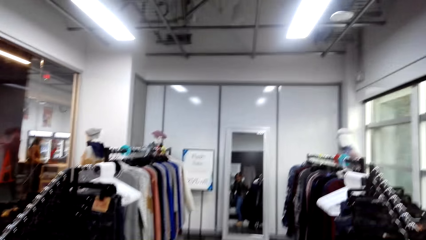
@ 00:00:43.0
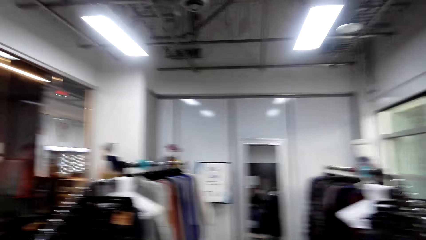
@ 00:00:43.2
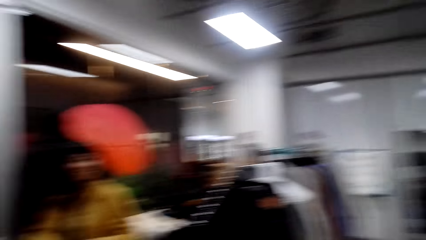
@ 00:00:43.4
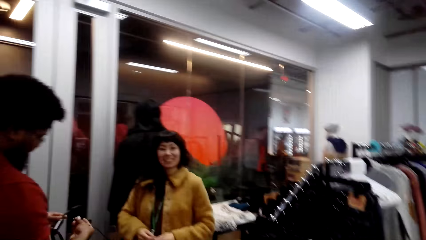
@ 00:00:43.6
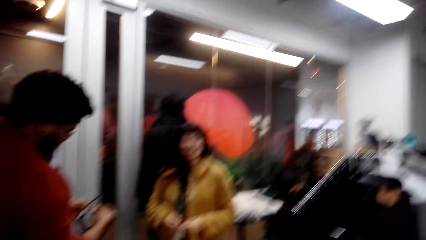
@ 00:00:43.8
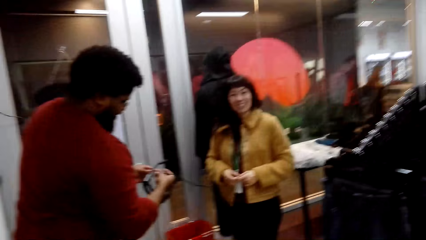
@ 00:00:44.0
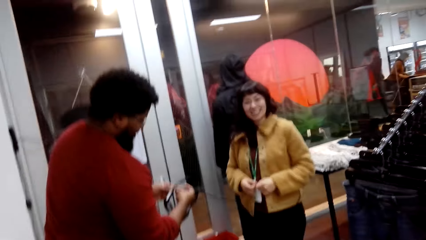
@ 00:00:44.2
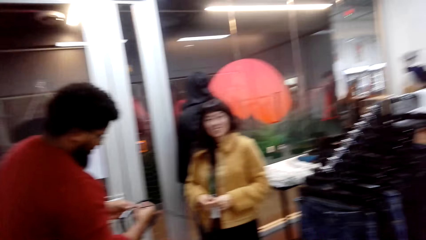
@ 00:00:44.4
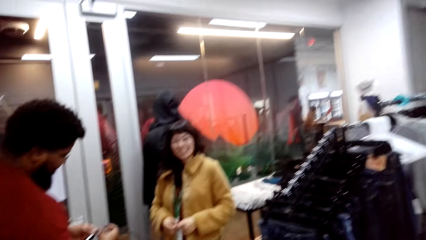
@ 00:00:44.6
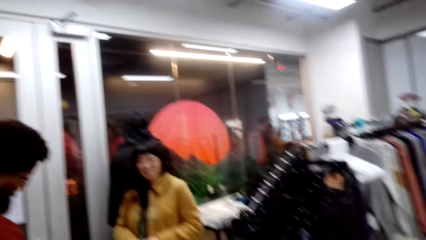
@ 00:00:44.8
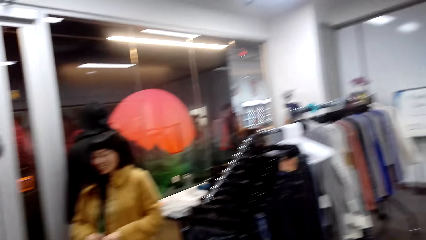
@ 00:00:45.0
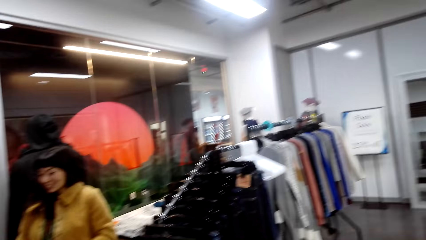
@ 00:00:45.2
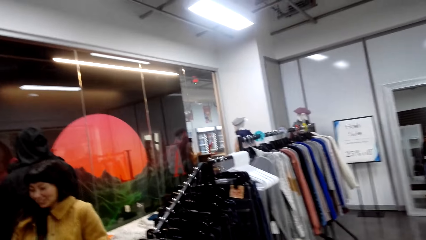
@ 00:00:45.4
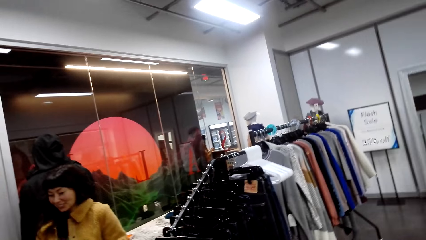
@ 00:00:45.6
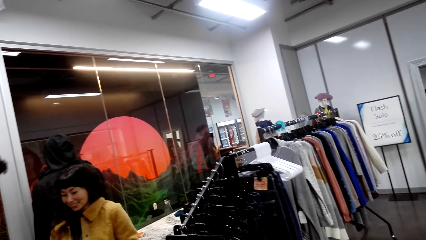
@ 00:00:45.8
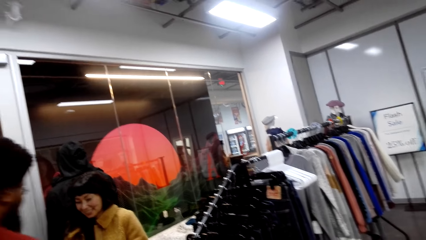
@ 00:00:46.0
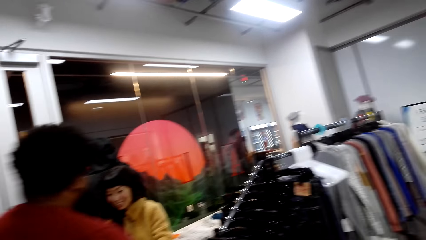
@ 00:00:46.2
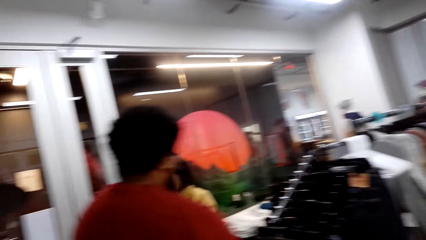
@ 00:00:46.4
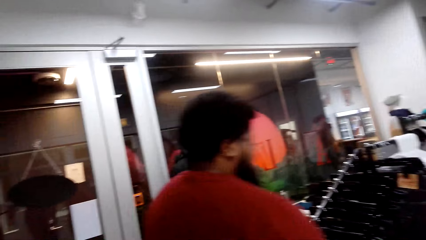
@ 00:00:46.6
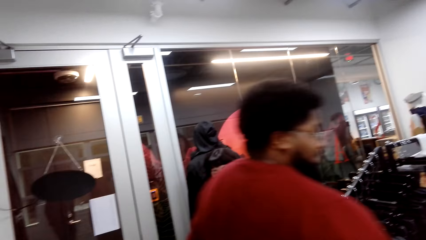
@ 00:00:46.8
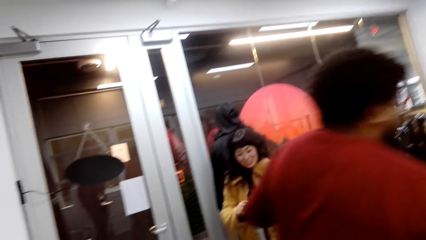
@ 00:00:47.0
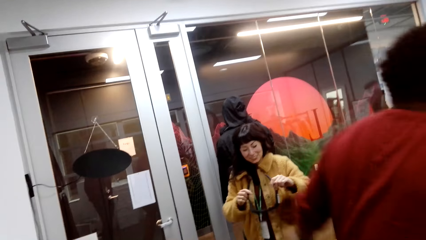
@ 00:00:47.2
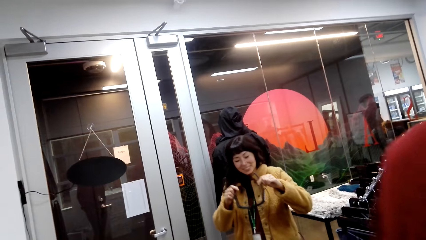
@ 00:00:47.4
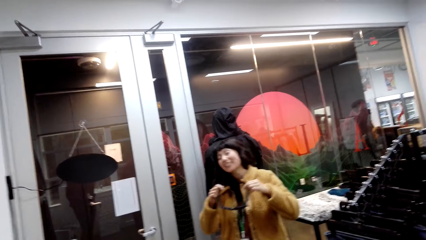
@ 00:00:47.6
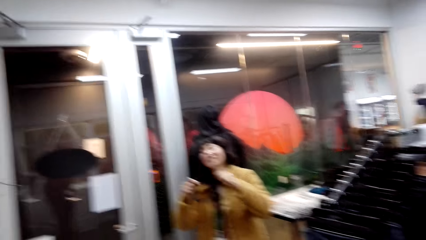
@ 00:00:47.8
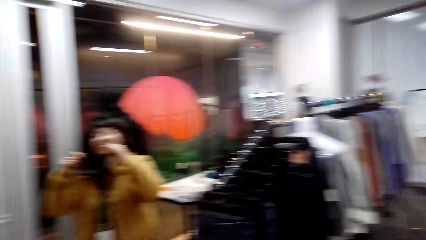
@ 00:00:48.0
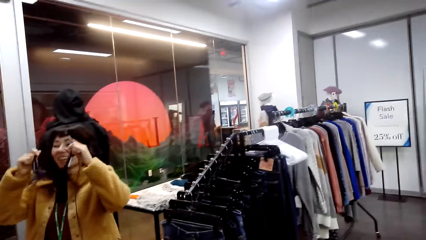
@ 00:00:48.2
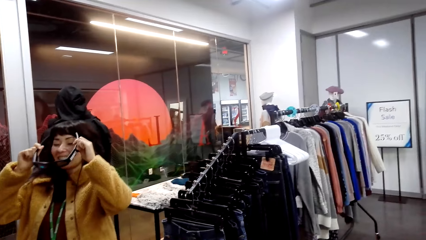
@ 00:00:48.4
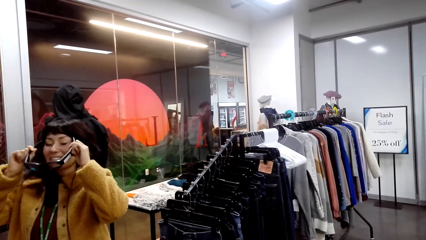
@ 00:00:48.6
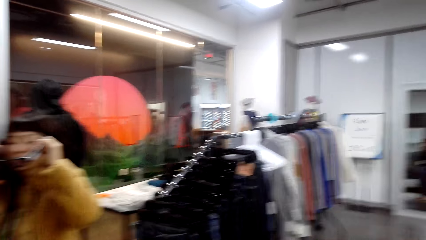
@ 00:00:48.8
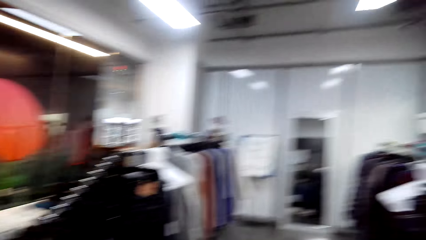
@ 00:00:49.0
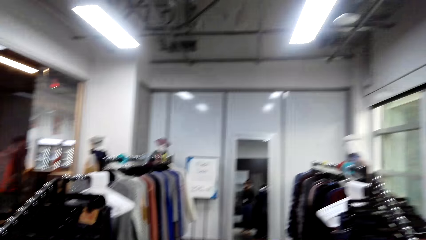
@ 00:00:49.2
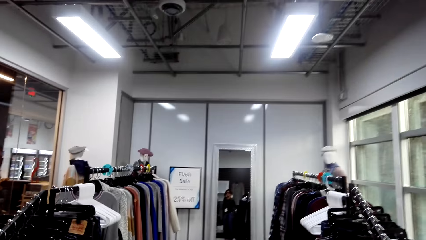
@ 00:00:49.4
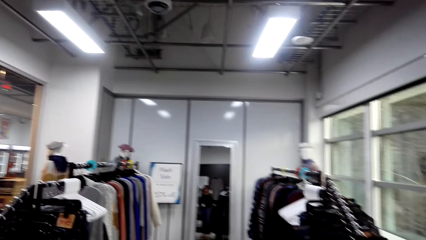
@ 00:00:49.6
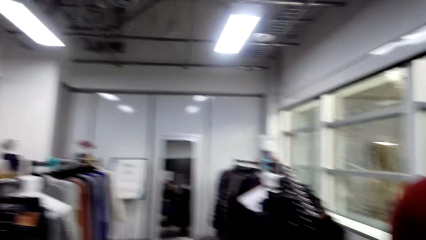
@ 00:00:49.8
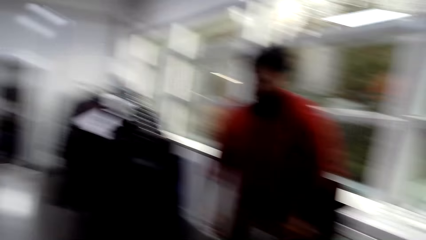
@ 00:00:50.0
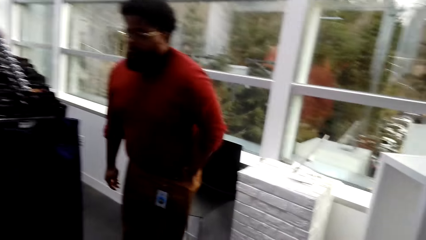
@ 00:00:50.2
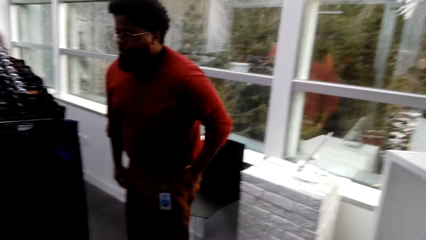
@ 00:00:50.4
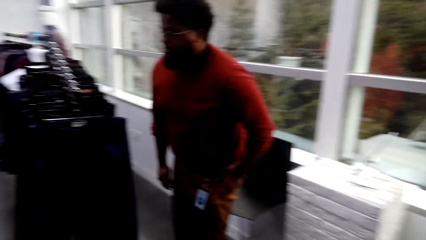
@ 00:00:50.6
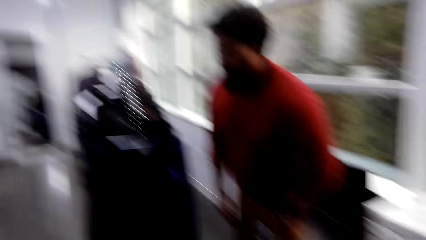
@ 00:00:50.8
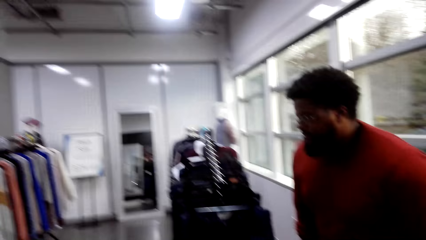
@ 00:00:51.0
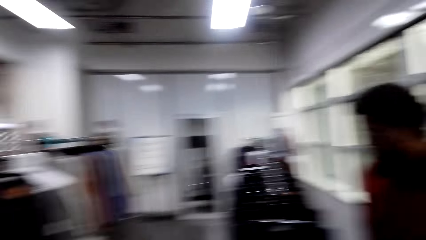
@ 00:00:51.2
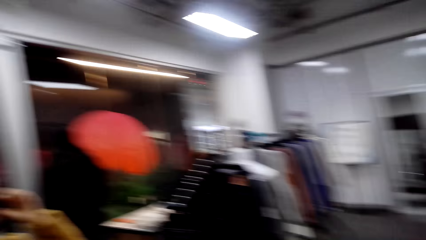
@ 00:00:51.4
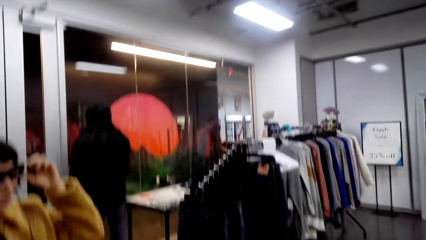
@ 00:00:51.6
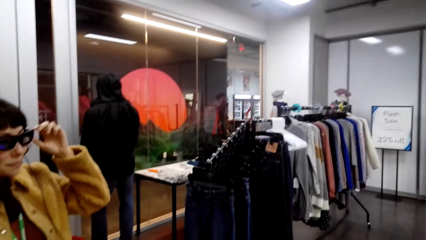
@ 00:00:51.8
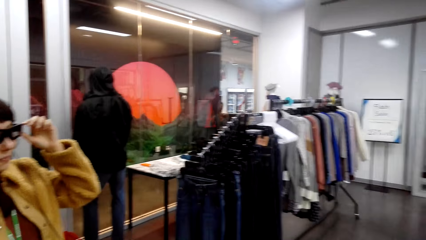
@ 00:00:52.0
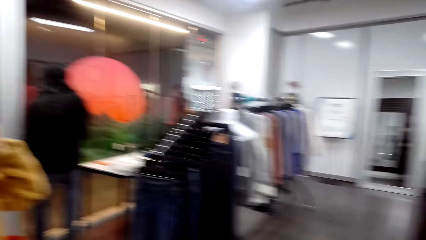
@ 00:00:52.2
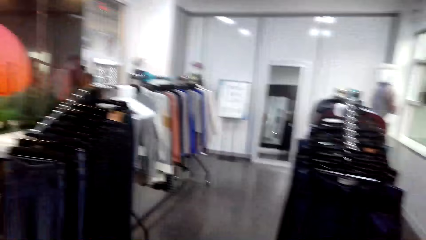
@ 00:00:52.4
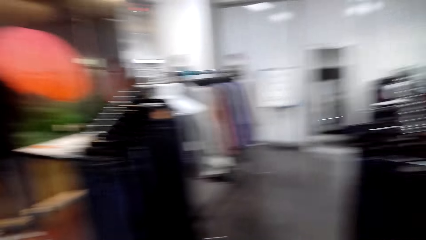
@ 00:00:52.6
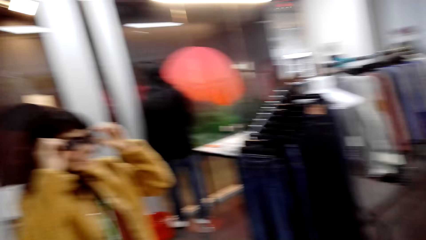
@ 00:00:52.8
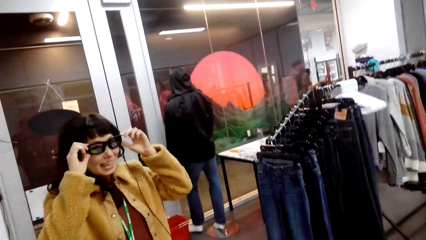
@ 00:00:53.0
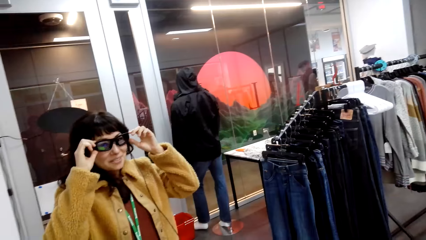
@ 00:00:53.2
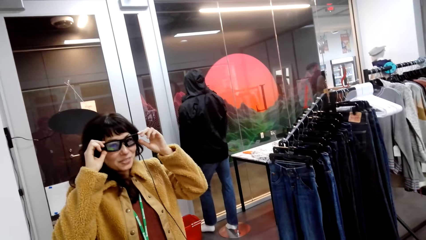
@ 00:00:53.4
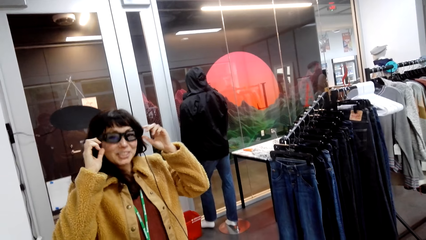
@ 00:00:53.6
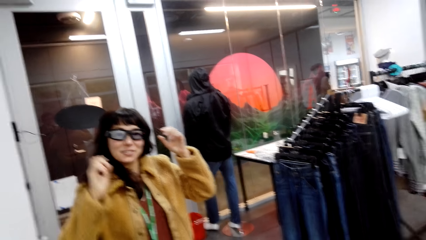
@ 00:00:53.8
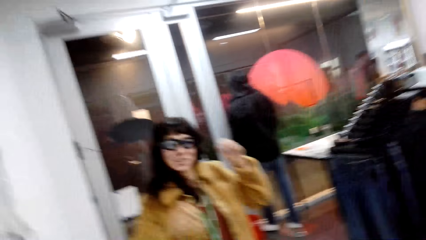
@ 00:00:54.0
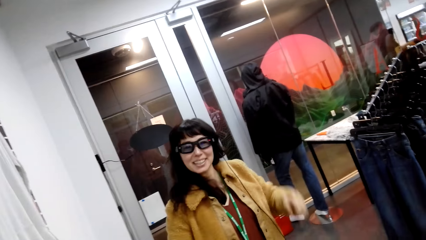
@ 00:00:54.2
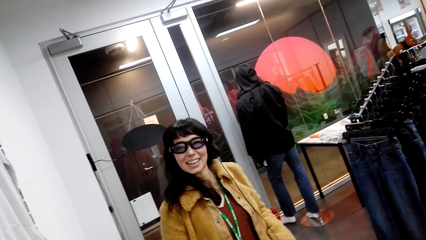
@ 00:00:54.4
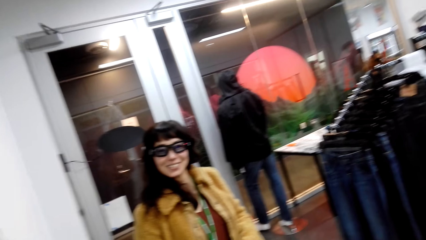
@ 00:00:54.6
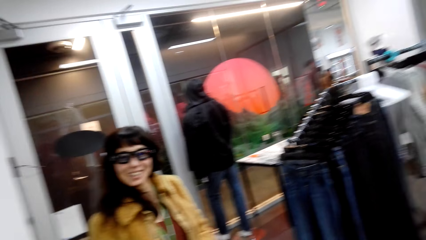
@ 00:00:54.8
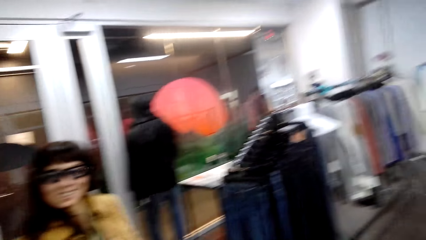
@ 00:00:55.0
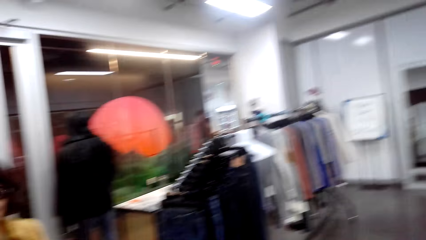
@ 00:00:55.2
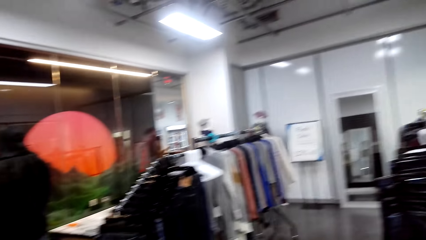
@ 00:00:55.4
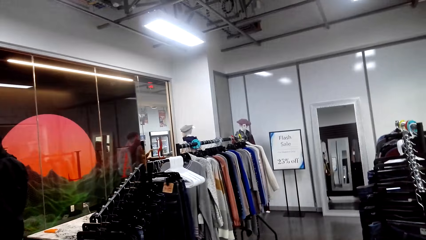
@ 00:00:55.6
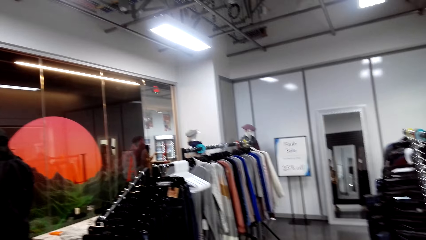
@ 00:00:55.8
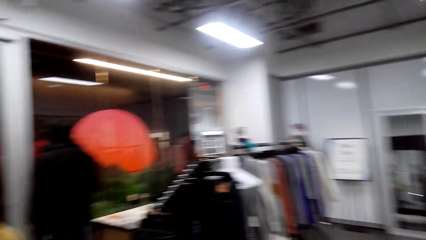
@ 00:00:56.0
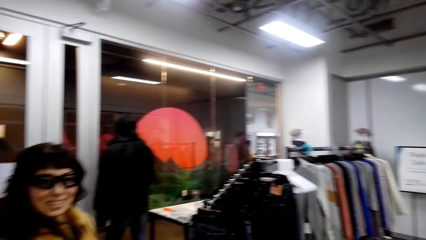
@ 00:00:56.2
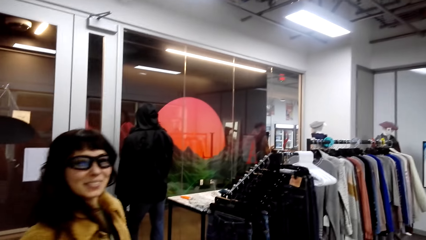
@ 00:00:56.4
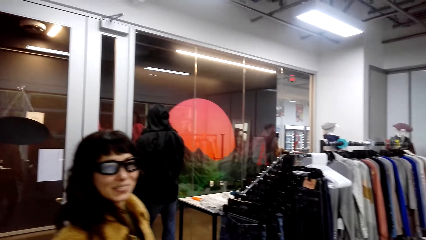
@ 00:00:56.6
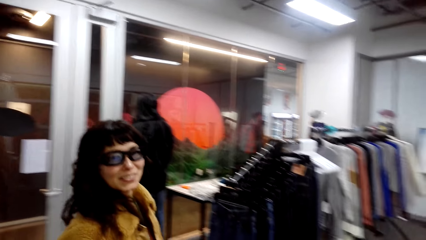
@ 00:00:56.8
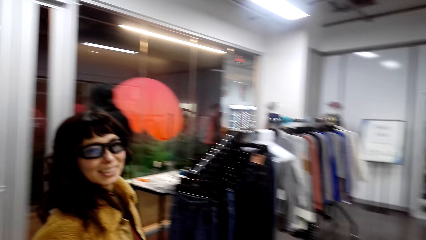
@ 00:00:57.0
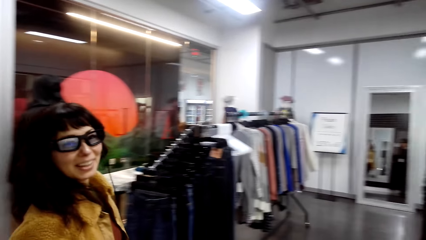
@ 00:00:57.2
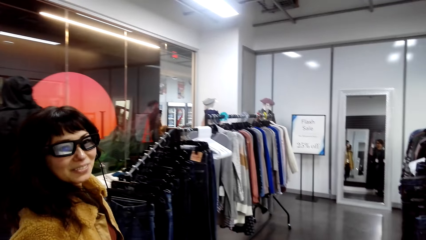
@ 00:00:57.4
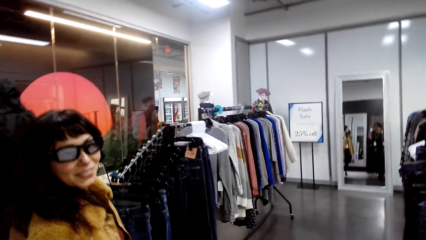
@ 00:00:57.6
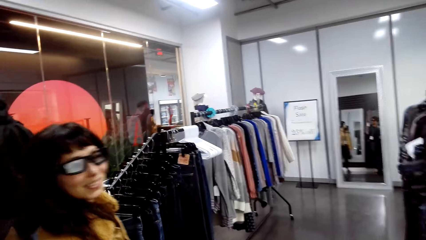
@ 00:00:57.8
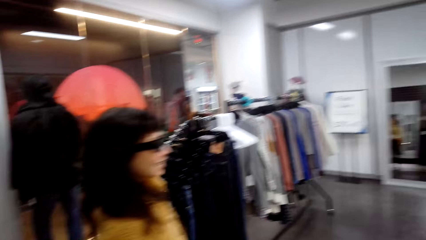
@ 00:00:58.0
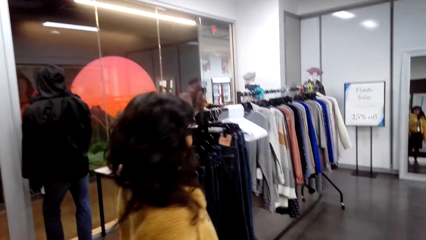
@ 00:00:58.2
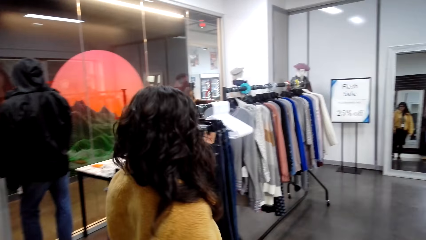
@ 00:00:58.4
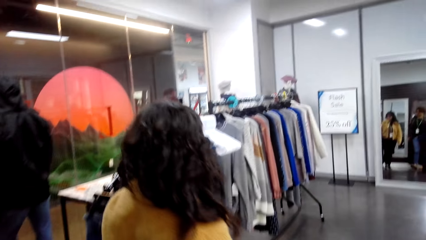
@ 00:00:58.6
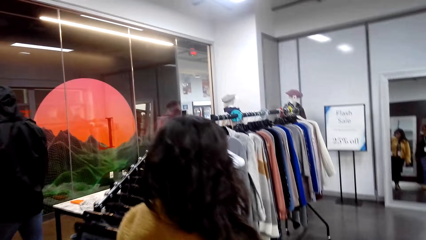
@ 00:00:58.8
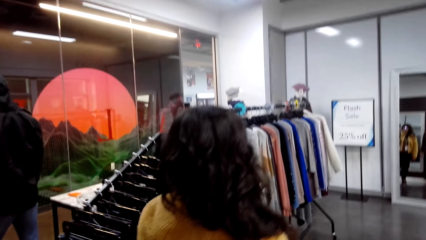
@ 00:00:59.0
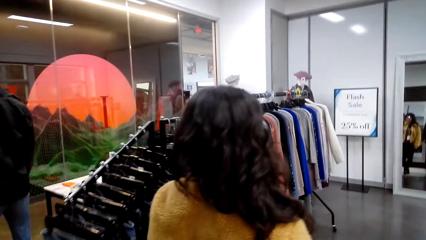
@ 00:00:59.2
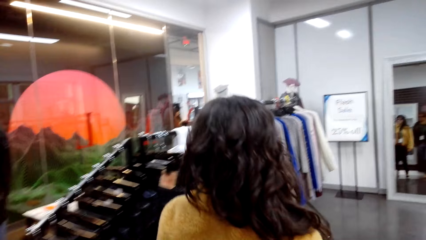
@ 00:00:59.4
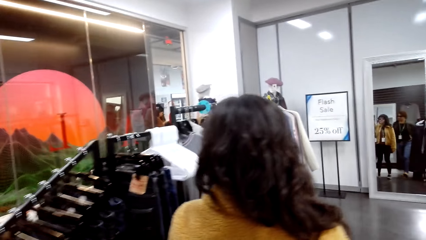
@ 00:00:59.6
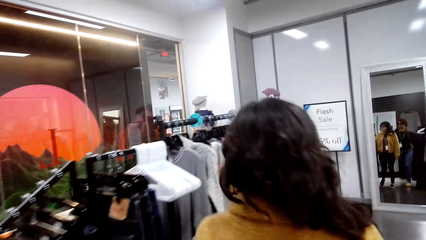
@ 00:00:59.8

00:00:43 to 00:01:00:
A person gives another person sunglasses. The other person wears the sunglasses. The camera wearer turns around.
